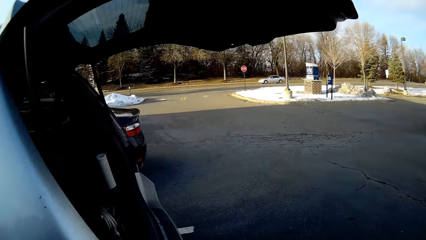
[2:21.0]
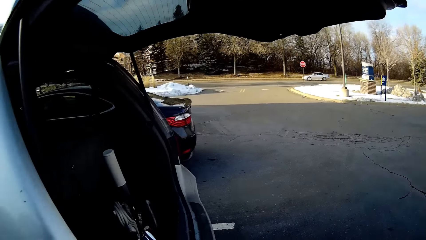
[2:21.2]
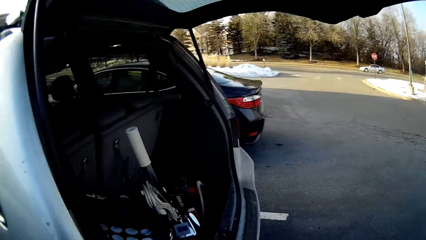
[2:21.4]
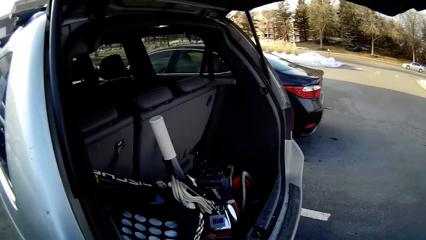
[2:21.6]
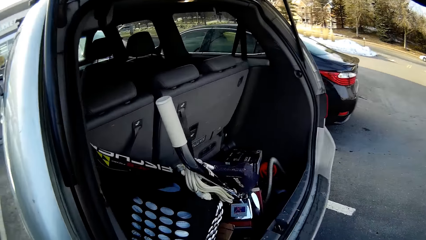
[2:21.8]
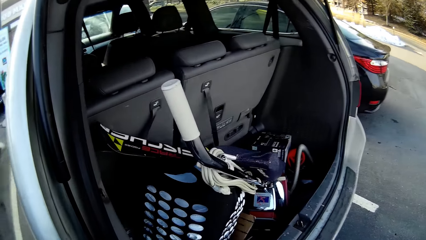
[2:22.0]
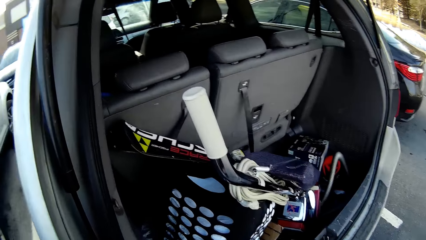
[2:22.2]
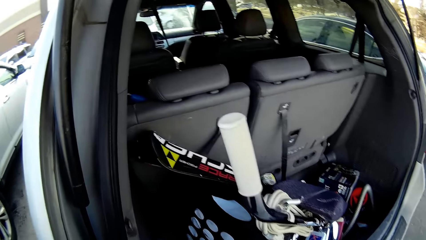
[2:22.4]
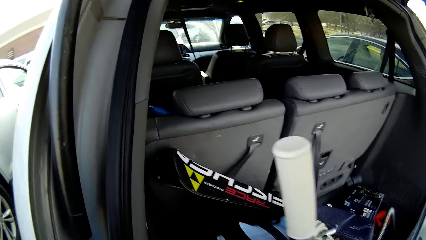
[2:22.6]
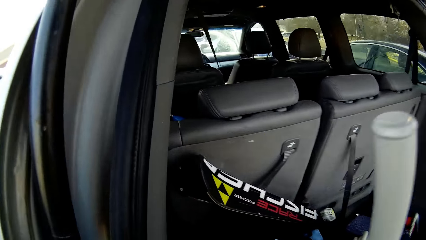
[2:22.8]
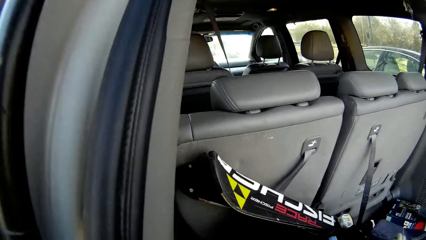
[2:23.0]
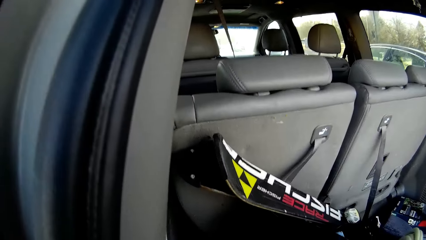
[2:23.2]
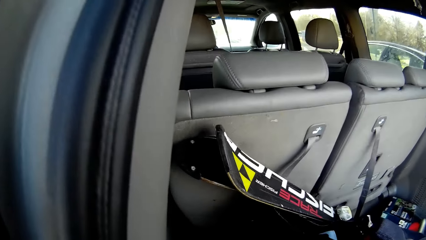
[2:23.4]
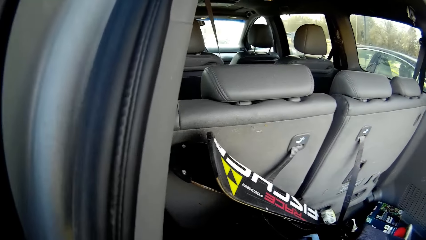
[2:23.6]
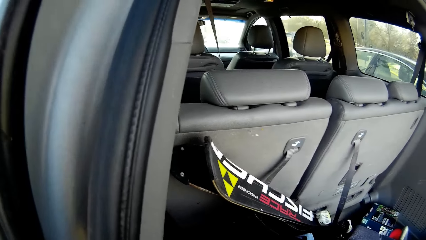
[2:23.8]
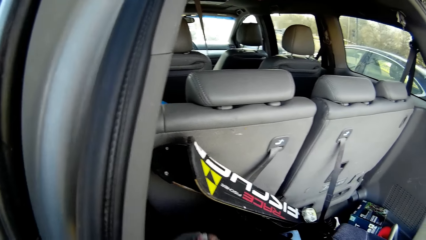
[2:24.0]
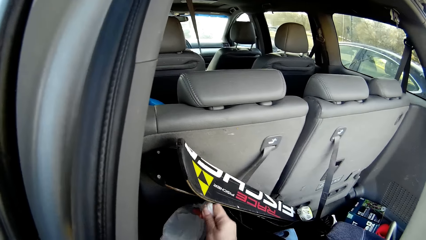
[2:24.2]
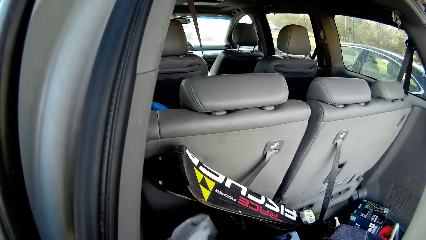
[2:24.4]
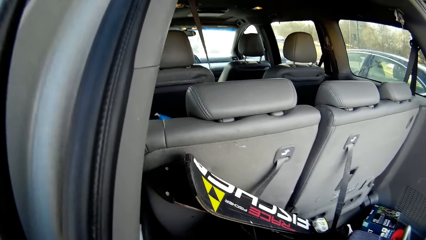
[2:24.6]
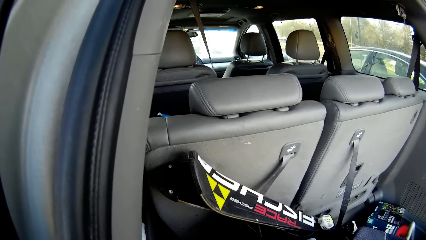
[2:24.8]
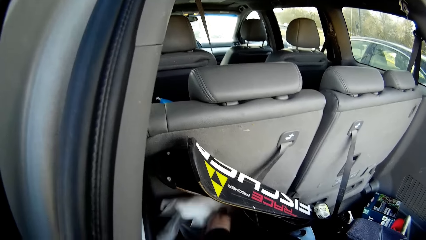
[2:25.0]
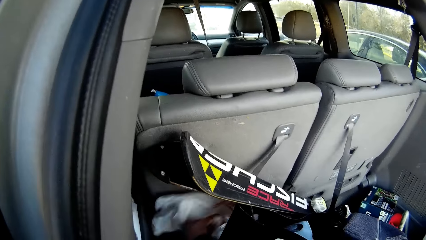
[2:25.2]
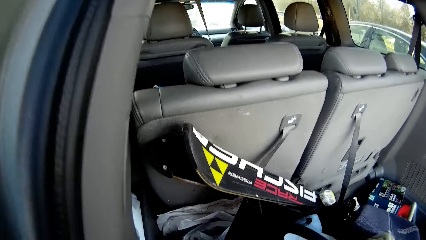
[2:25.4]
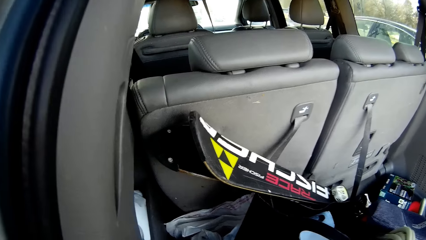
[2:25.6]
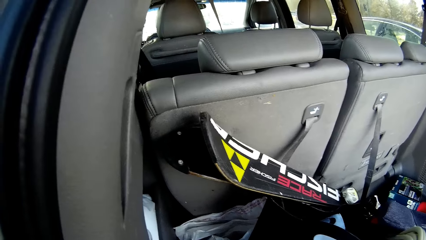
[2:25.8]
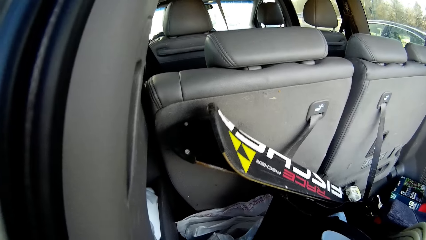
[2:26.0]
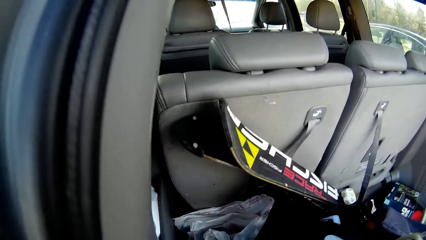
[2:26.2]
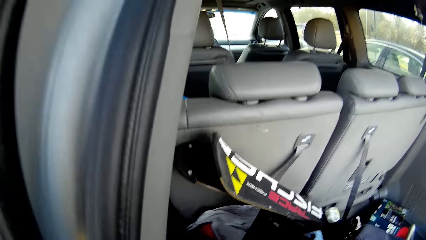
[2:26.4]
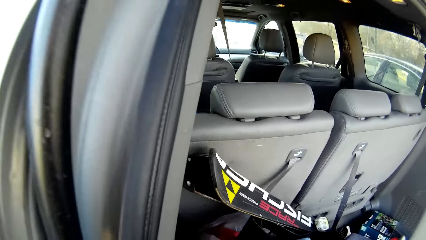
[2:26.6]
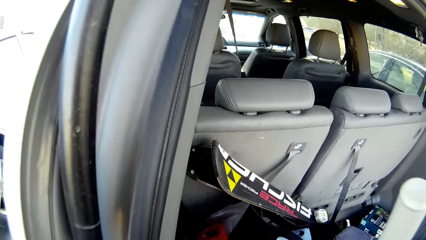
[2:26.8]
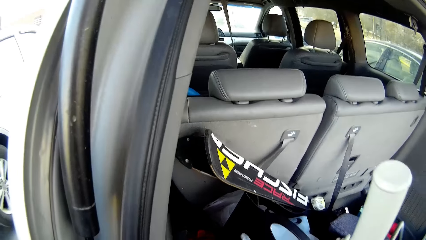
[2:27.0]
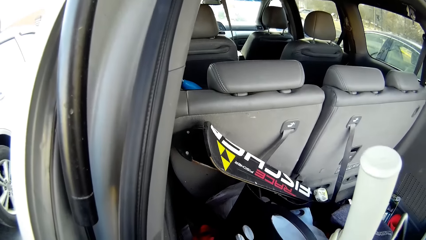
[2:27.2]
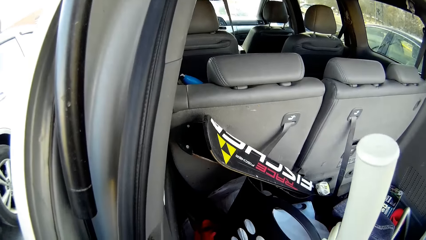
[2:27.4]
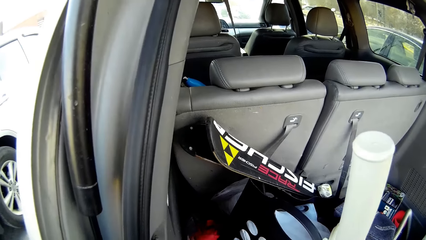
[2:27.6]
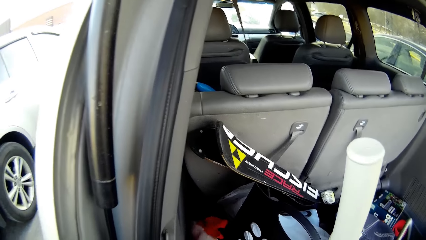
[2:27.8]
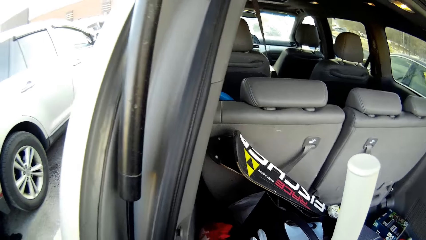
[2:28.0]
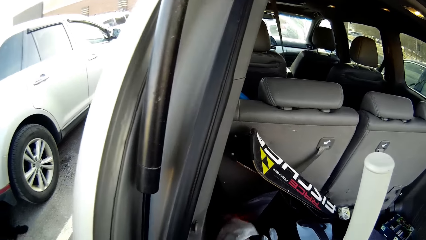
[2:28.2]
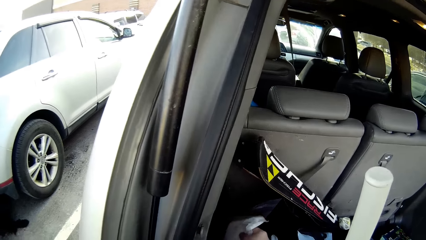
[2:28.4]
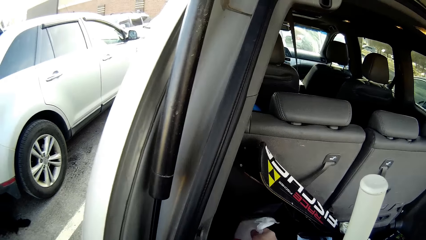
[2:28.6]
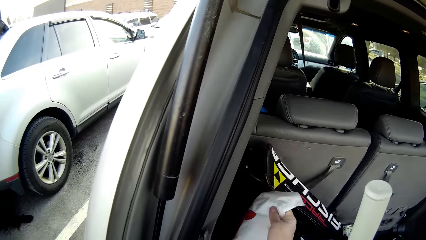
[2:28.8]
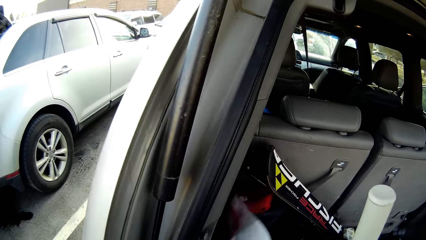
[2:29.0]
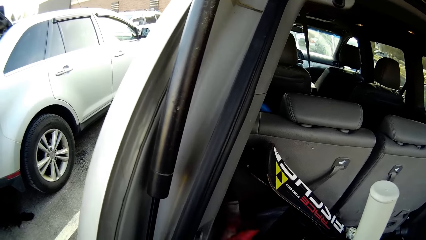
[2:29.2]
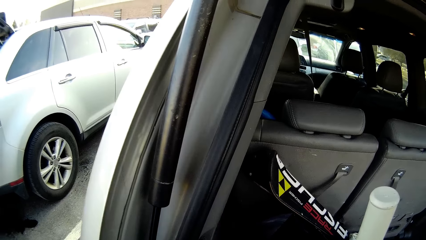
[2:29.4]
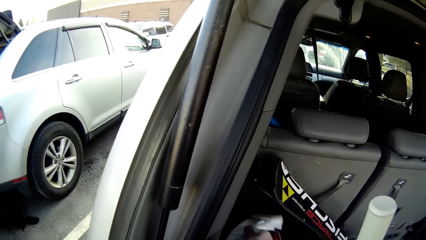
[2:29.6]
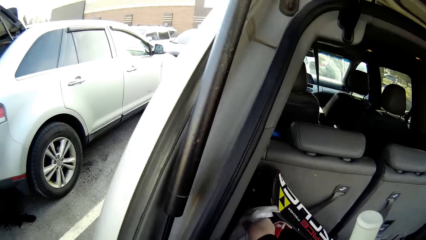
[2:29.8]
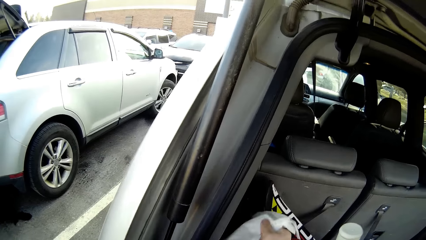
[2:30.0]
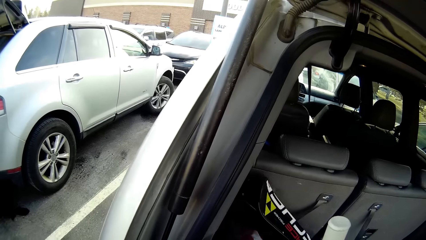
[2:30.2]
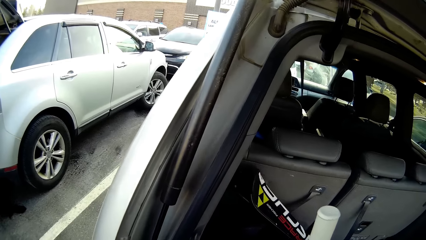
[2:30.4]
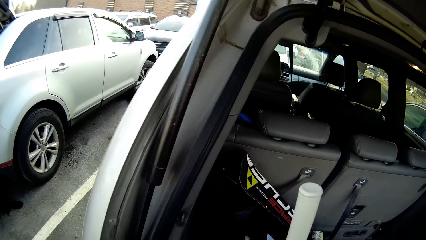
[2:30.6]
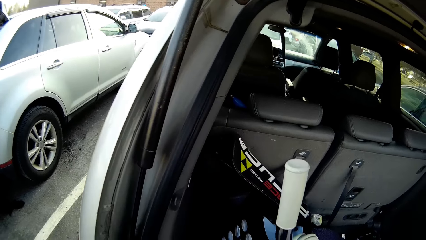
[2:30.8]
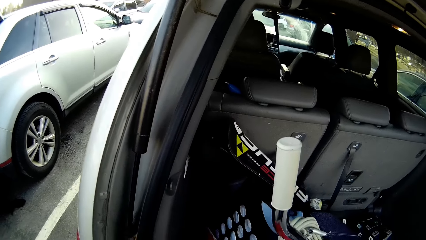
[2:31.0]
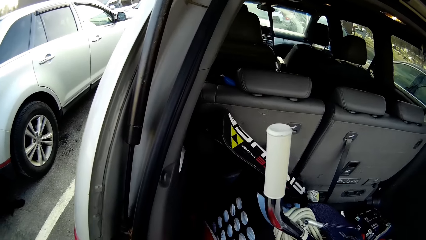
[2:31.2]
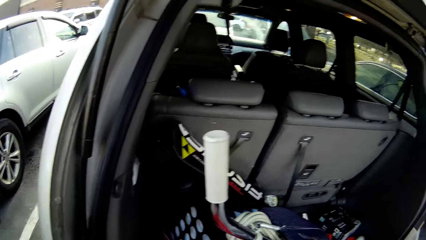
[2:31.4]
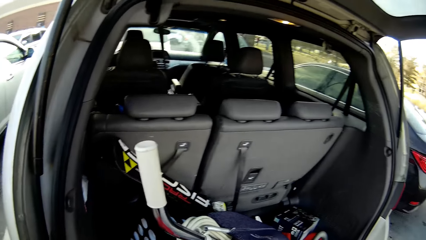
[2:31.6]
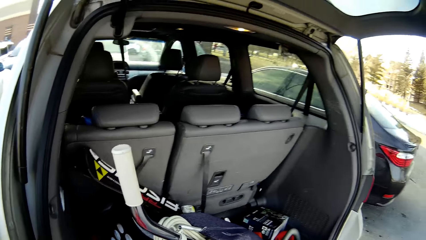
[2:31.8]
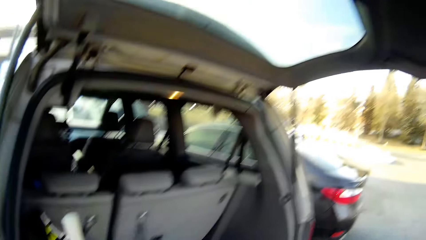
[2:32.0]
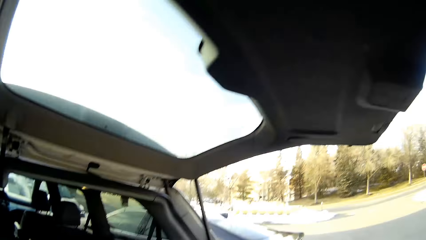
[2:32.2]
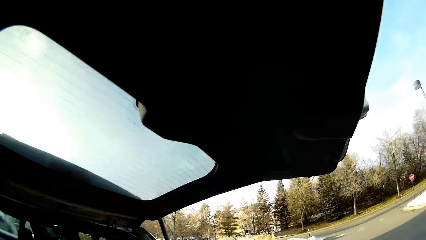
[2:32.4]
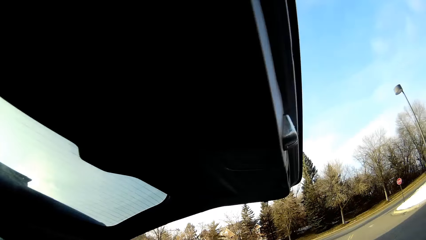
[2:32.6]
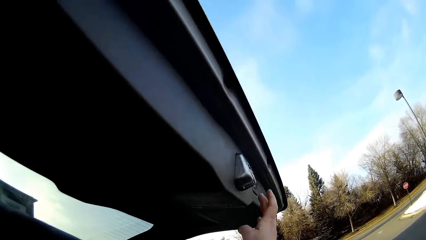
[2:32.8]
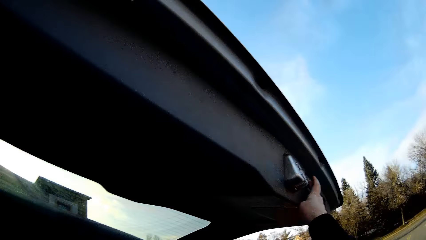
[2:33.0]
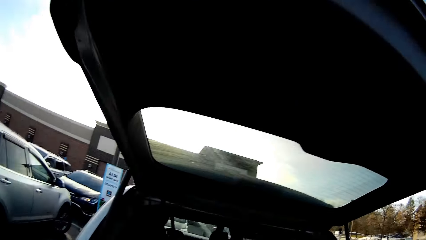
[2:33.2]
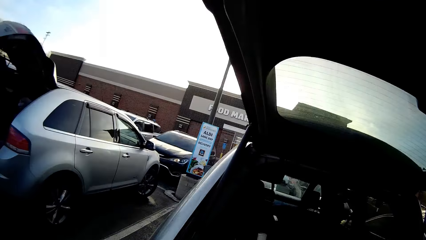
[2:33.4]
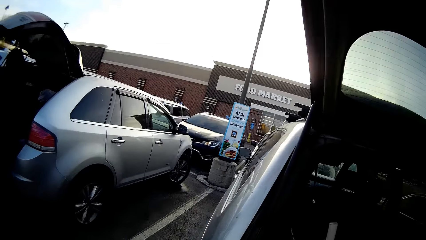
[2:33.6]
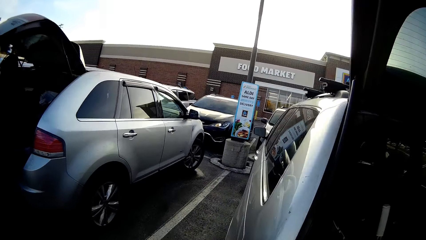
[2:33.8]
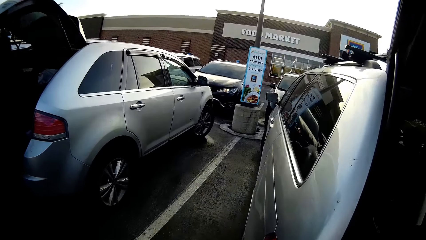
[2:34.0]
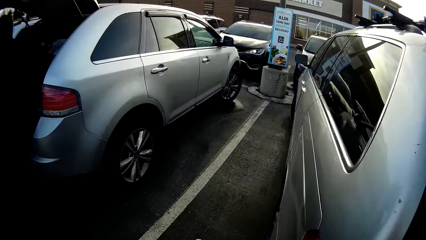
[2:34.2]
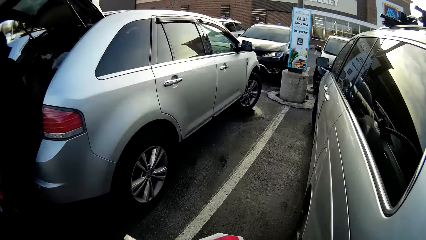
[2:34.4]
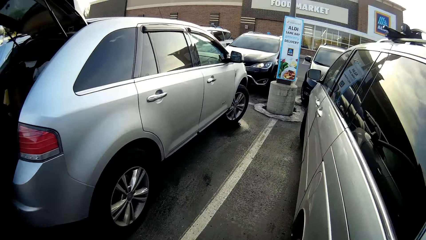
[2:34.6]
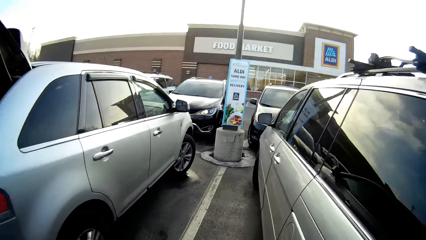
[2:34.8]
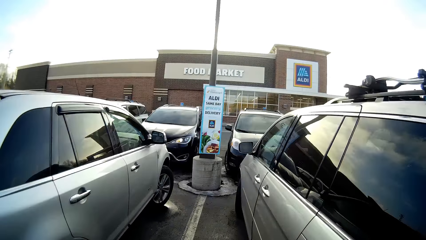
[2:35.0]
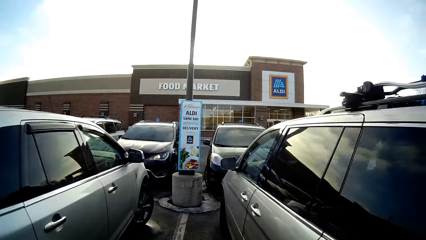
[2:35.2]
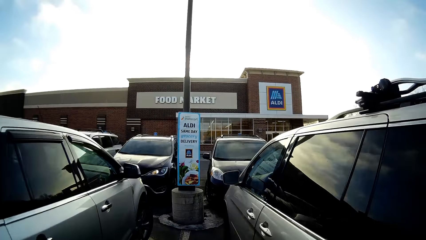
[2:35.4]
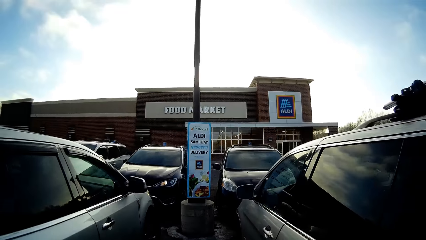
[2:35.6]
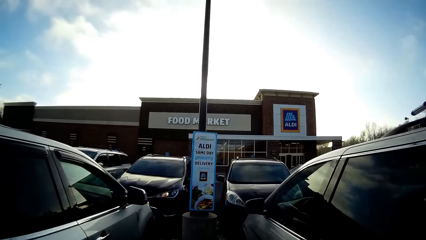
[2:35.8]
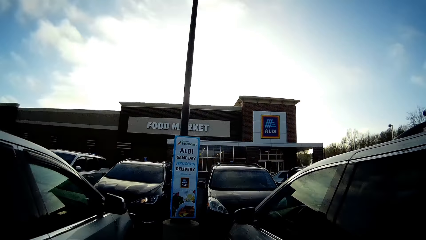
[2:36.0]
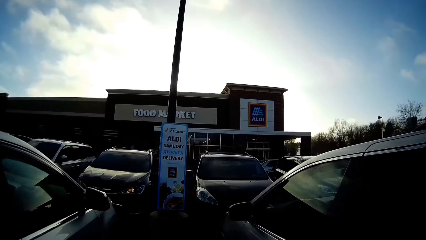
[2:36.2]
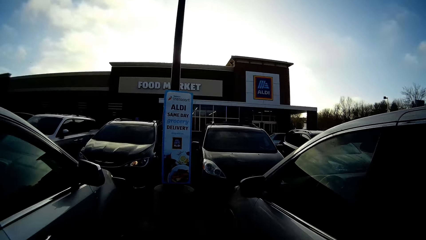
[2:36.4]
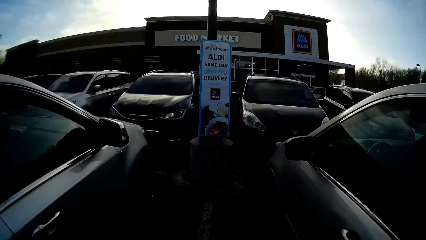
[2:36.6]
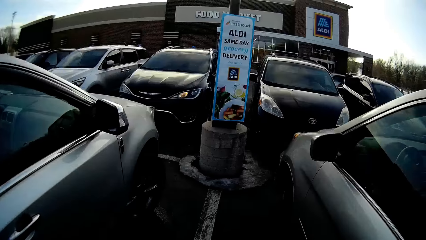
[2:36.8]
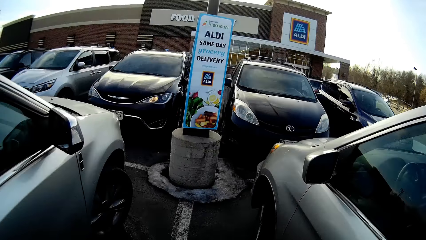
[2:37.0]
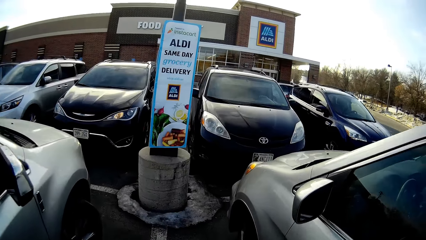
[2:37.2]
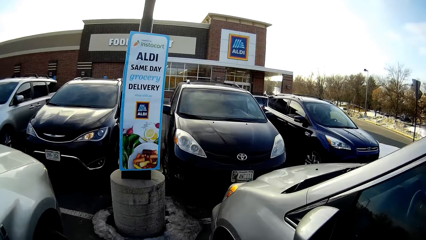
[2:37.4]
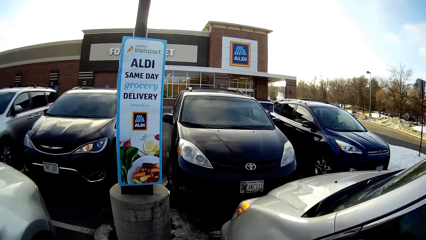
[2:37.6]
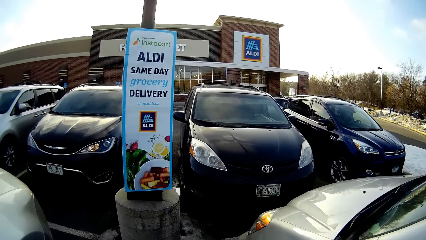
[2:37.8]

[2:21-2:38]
The camera wearer moves a sack in the car. They put something in the boot. They pick up a shopping bag. They look around. They press the trunk lid button and close the boot. They walk on the road.
